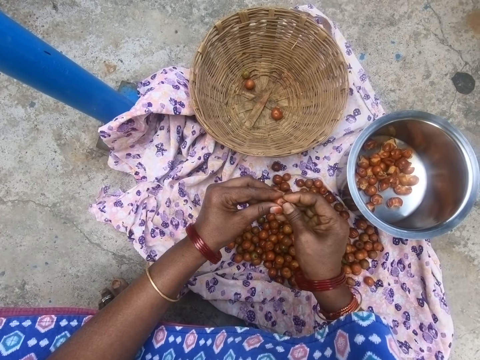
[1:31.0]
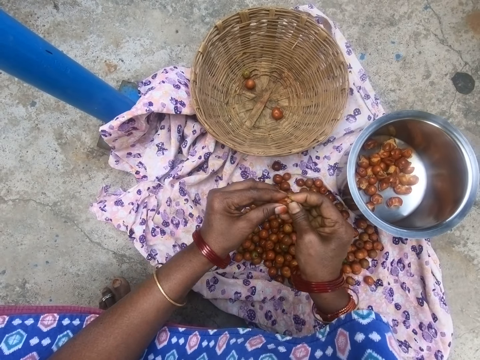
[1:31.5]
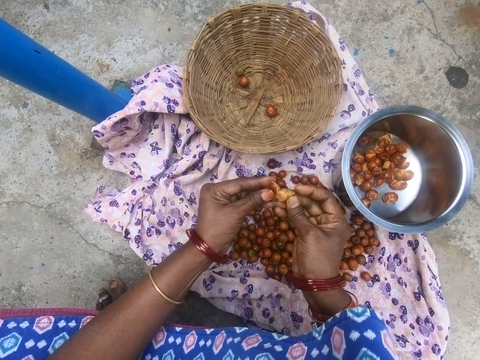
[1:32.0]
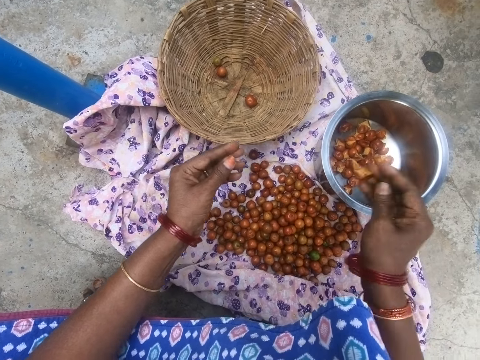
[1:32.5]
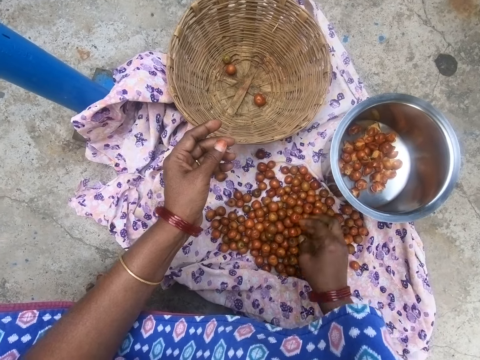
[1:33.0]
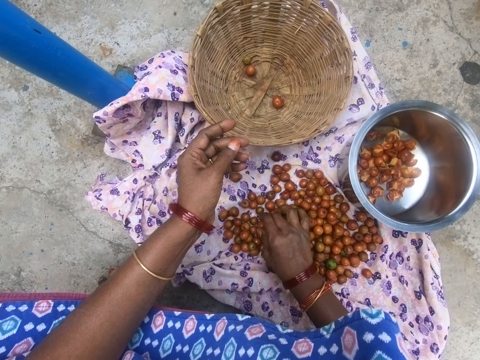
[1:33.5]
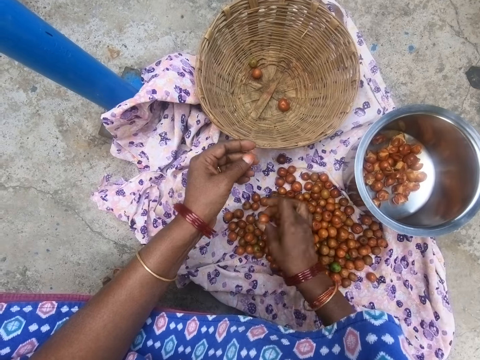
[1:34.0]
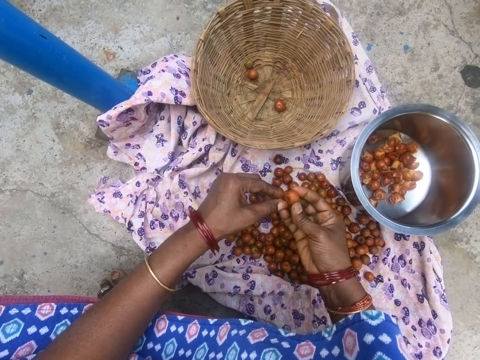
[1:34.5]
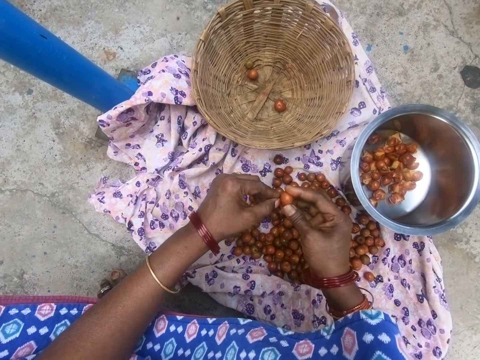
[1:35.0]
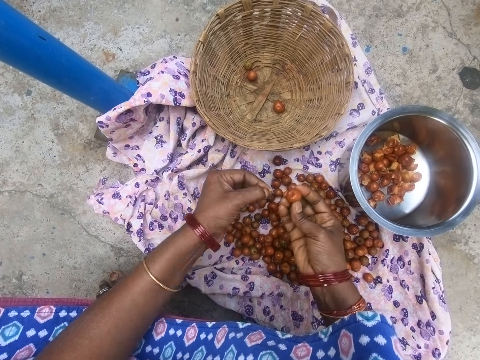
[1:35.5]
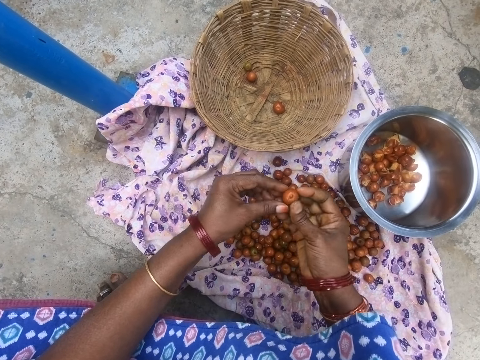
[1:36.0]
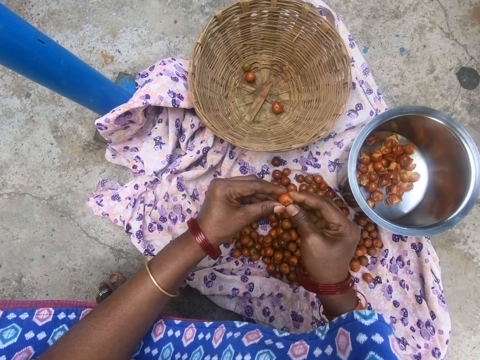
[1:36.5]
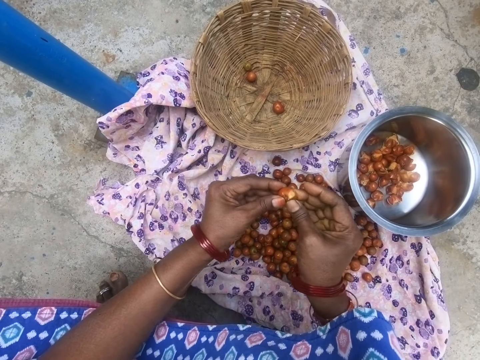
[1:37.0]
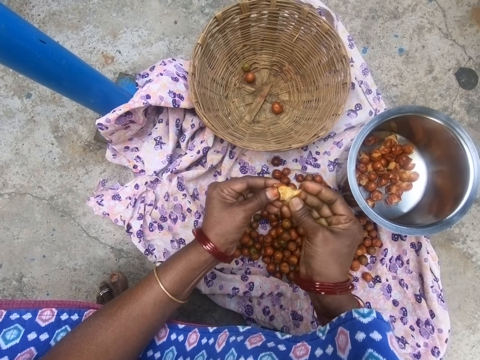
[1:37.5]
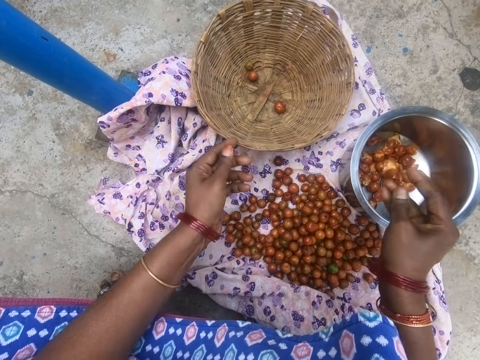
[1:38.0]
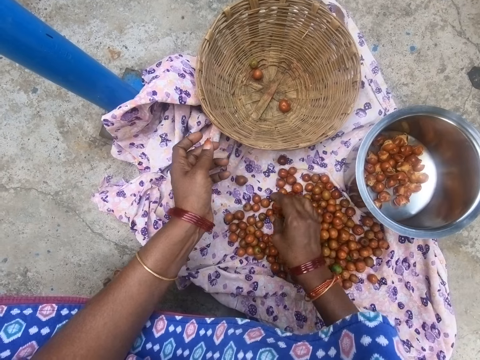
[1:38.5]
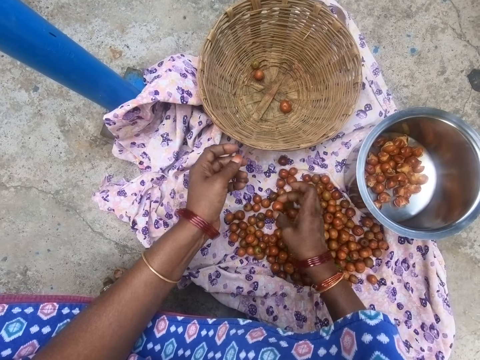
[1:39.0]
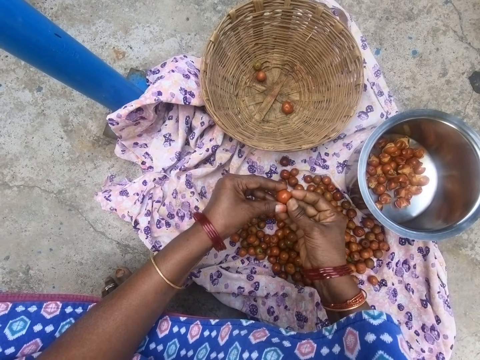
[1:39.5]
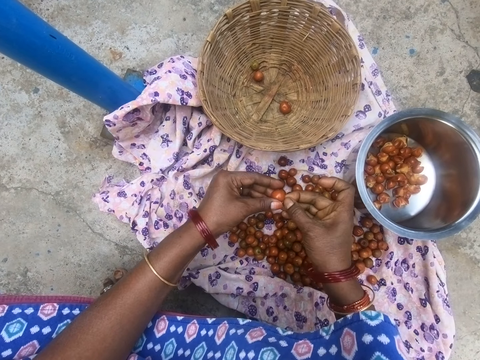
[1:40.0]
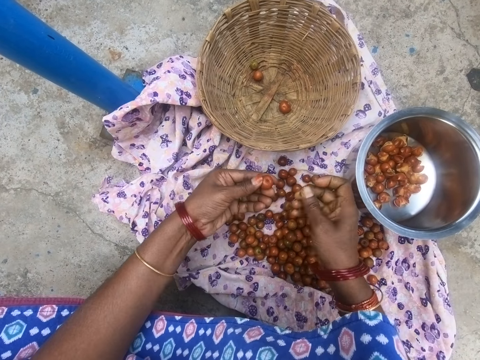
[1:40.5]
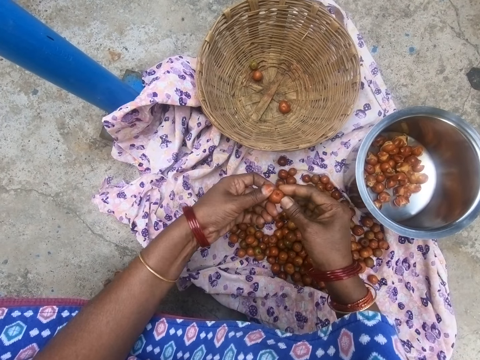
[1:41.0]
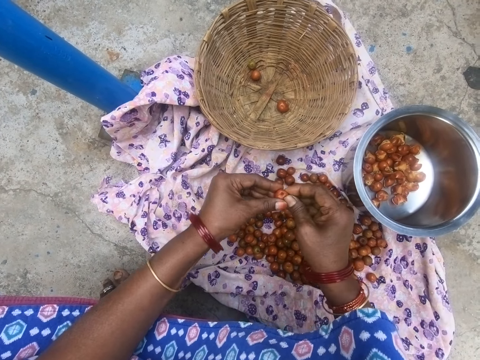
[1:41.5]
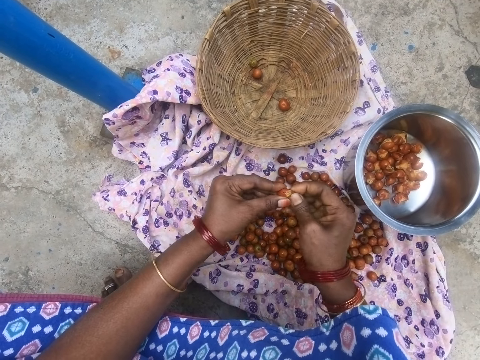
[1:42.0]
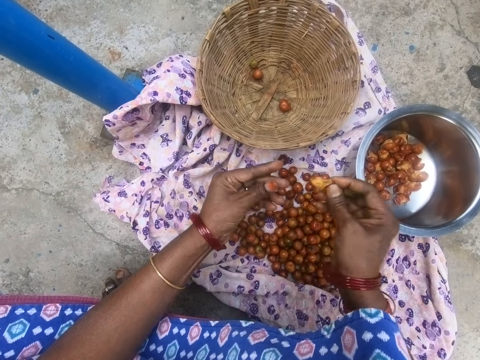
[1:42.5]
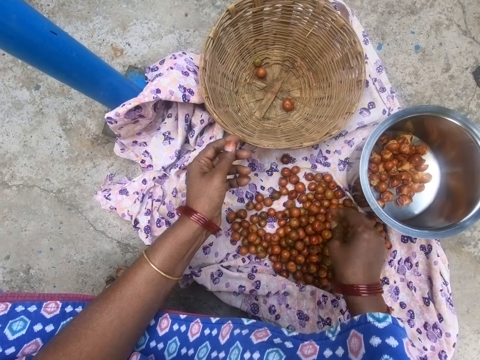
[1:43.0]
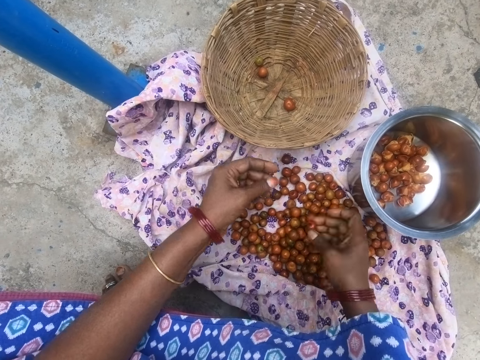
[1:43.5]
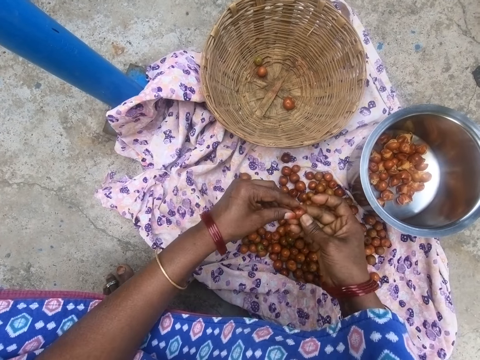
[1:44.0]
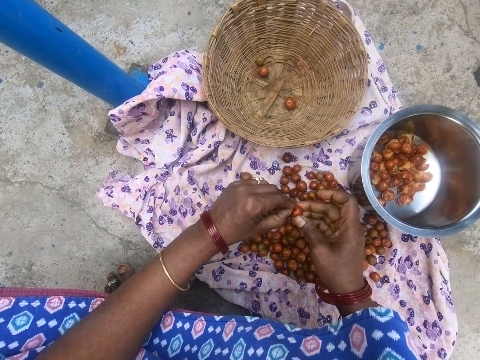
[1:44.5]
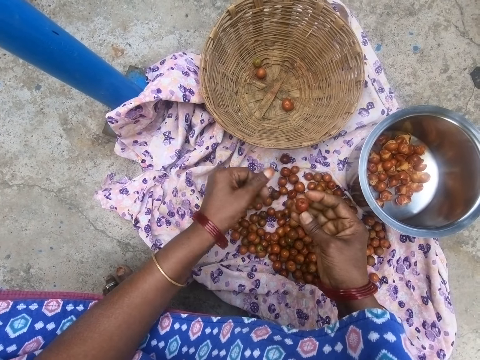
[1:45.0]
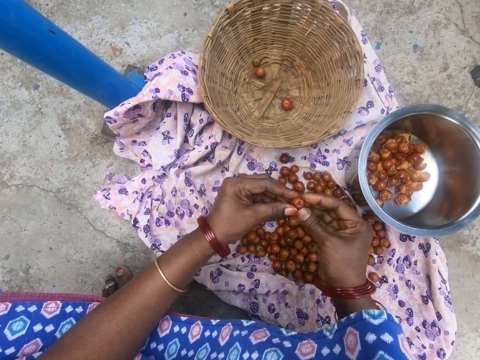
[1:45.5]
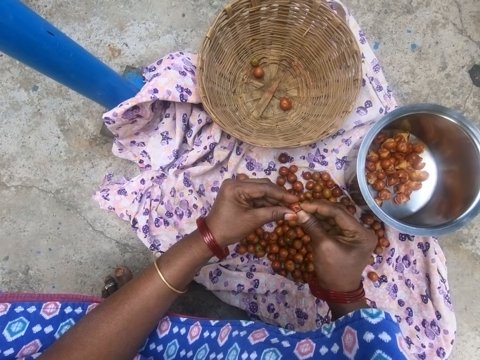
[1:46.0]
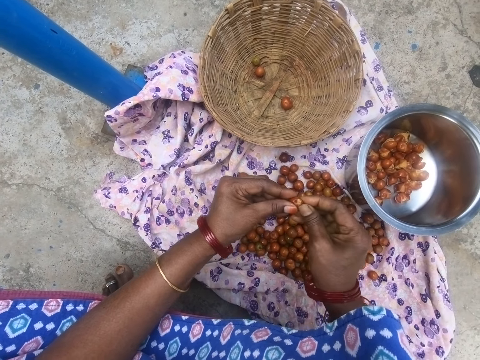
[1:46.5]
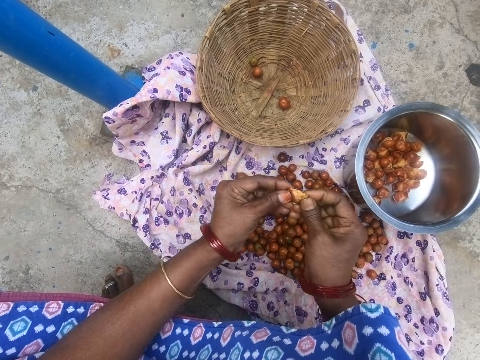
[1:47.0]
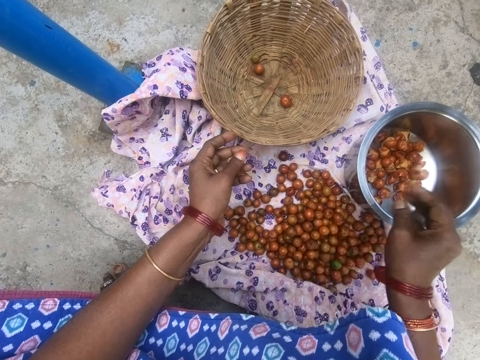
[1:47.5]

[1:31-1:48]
The camera wearer cuts something. They open a longan. They drop the longan in a cooking pot. They pick up a longan. They remove the cuticle. They cut something. They open a longan. They drop the longan in the cooking pot. They pick up a longan. They remove the cuticle. They cut something. They open a longan. They drop the longan in the cooking pot. They pick up a longan. They remove the cuticle. They cut something. They open a longan. They drop the longan in the cooking pot.

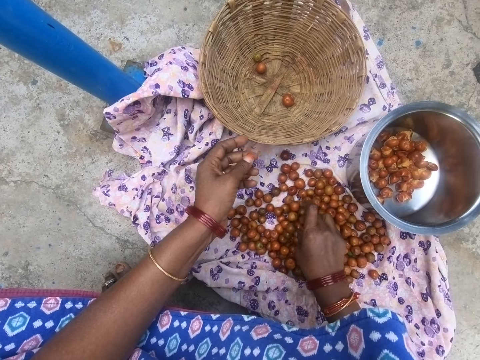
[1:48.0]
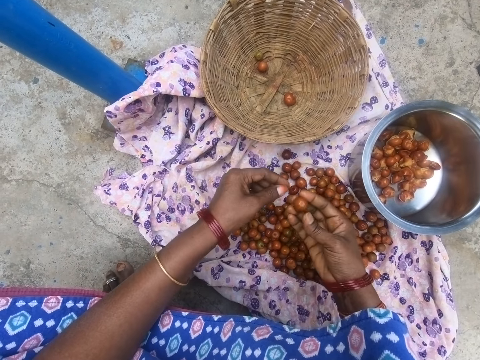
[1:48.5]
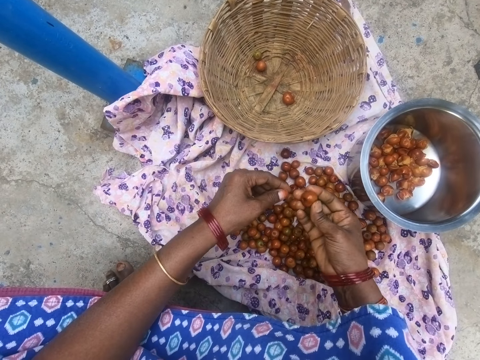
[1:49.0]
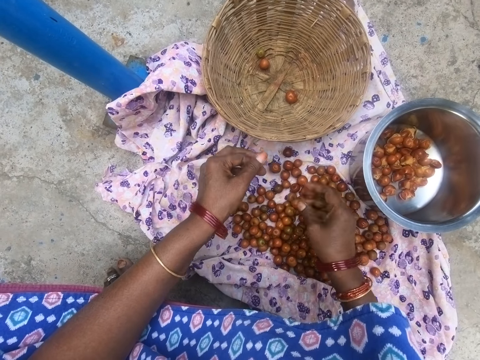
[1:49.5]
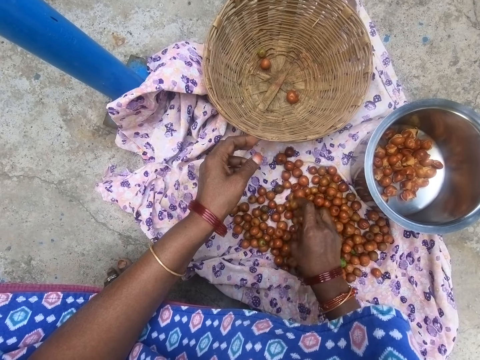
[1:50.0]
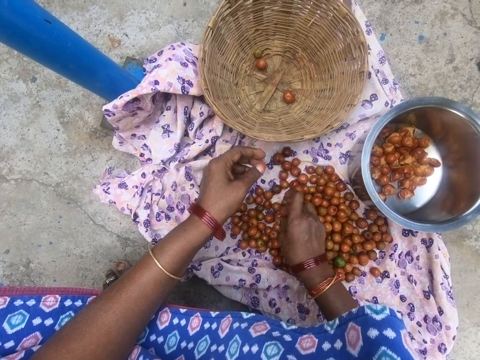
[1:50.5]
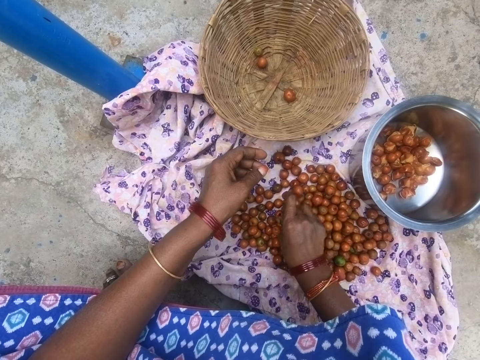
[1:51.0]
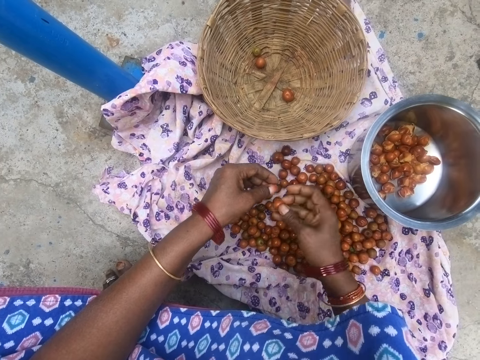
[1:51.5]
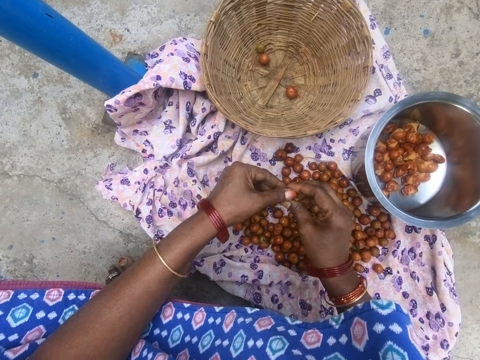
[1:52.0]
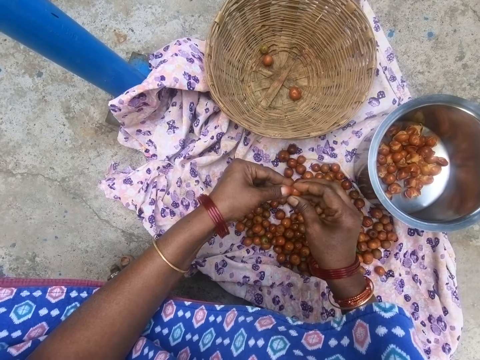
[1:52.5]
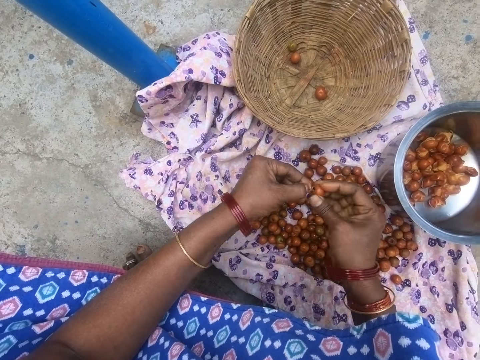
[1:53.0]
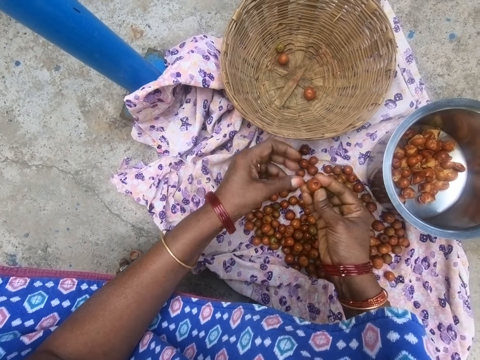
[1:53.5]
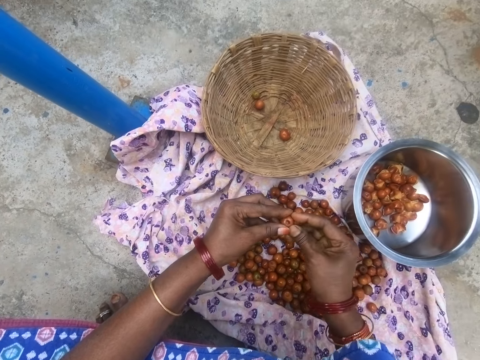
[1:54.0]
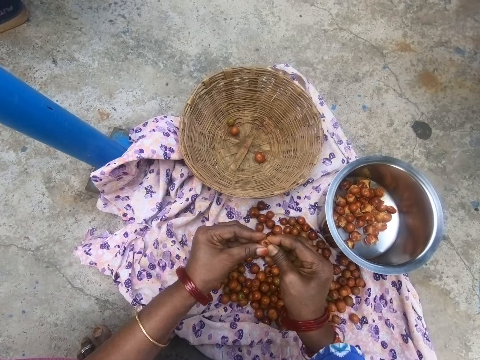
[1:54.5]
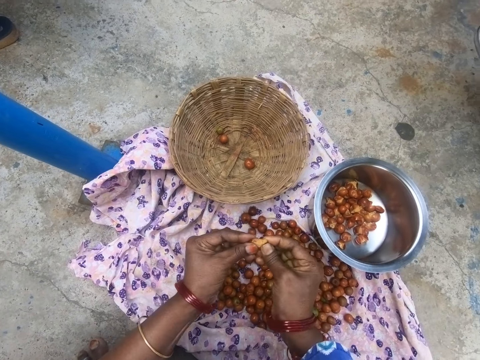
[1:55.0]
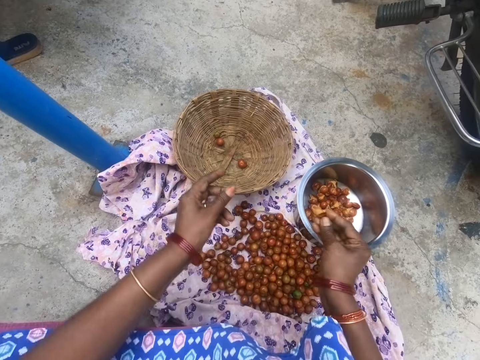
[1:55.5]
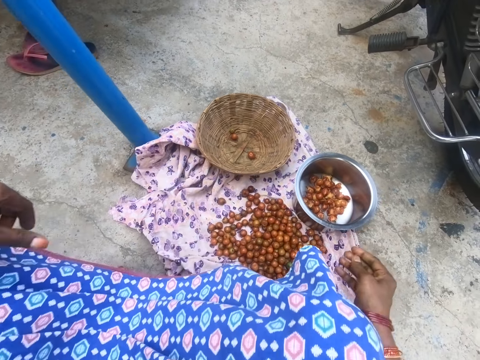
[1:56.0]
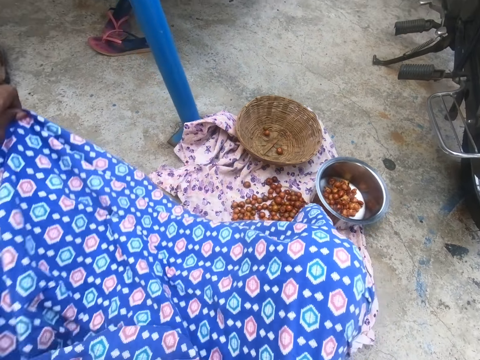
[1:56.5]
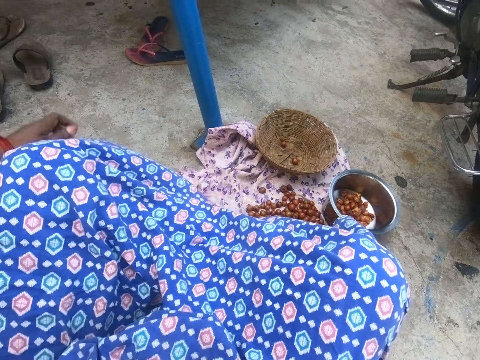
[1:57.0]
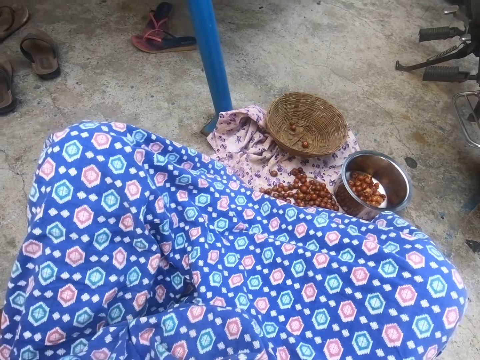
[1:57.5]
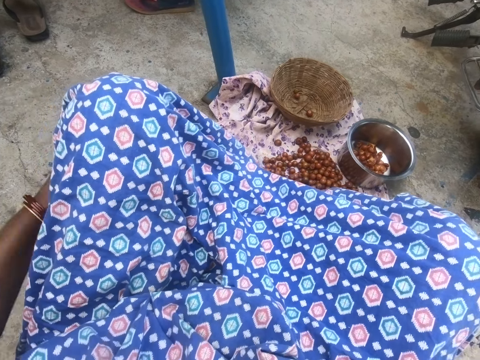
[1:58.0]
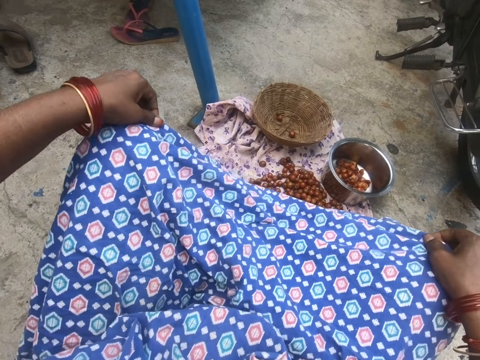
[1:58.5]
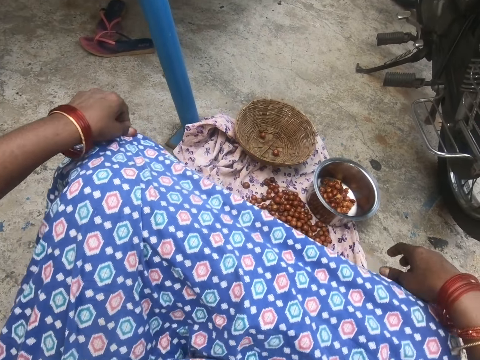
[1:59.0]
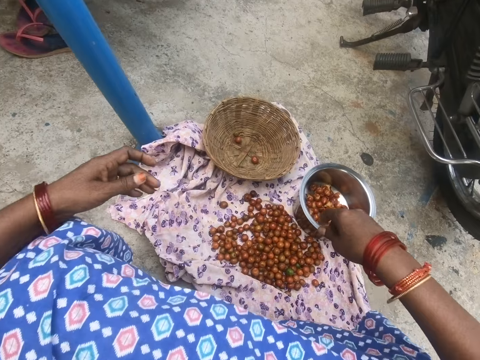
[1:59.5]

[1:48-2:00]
The camera wearer picks up a longan. They drop the longan. They remove the cuticle. They pick up a longan. They cut something. They open the longan. They drop the longan in a cooking pot. They pull the cloth. They move backwards.
